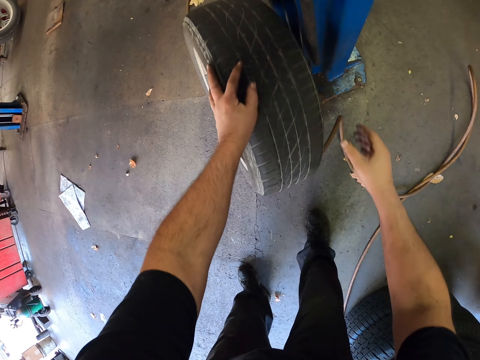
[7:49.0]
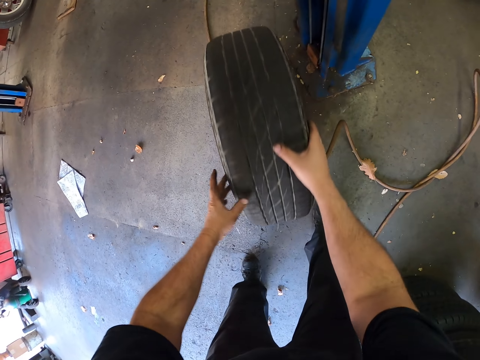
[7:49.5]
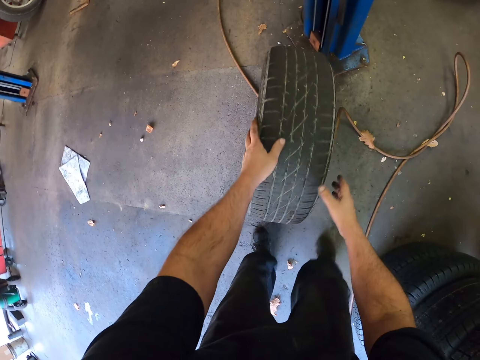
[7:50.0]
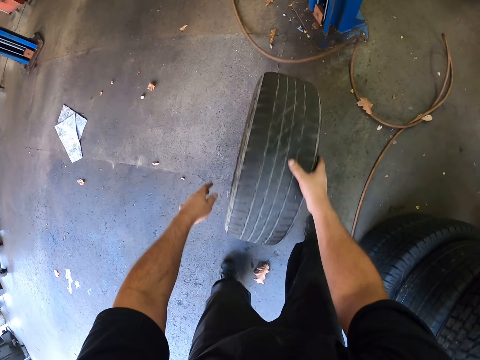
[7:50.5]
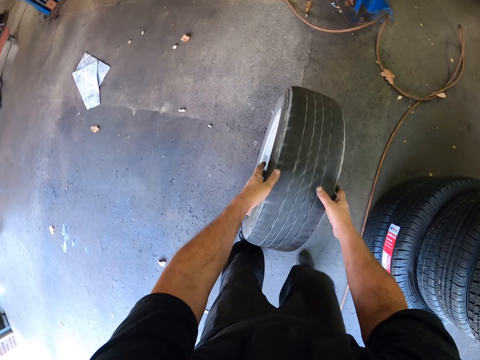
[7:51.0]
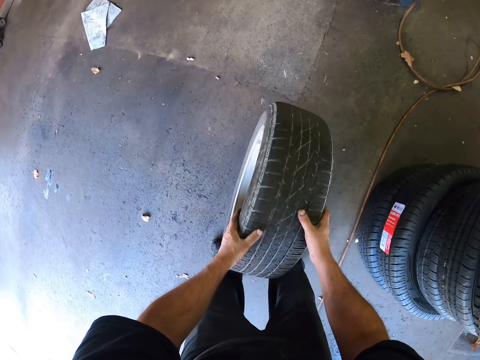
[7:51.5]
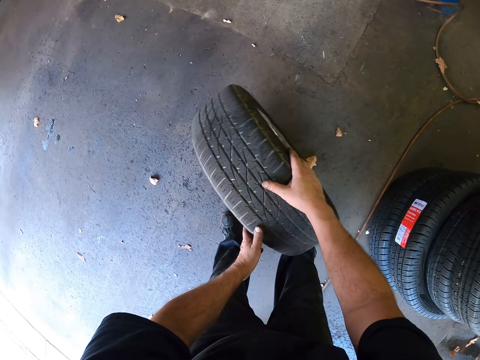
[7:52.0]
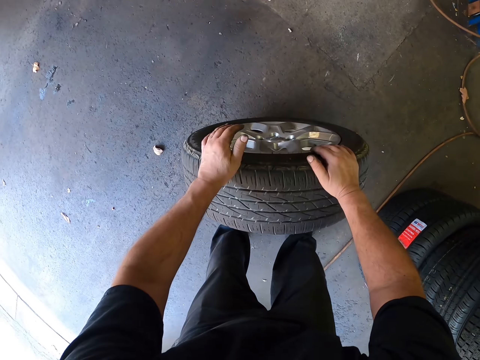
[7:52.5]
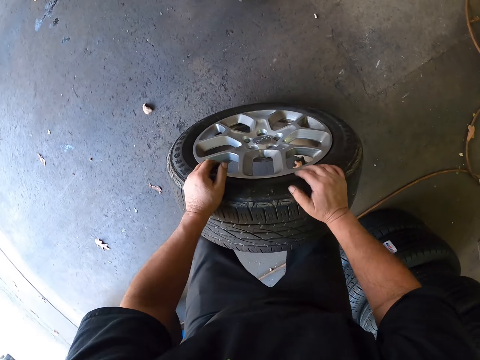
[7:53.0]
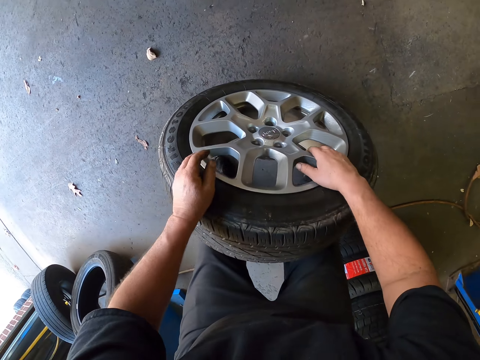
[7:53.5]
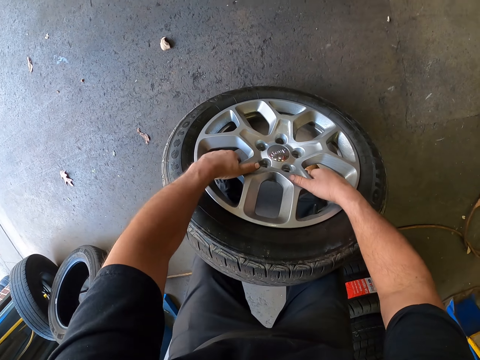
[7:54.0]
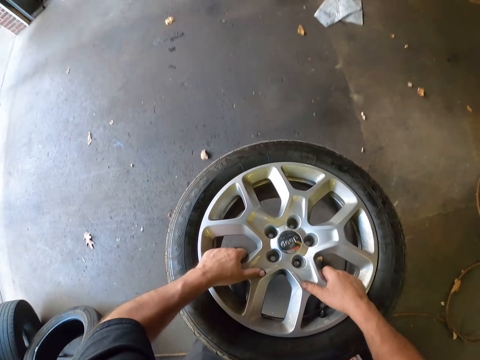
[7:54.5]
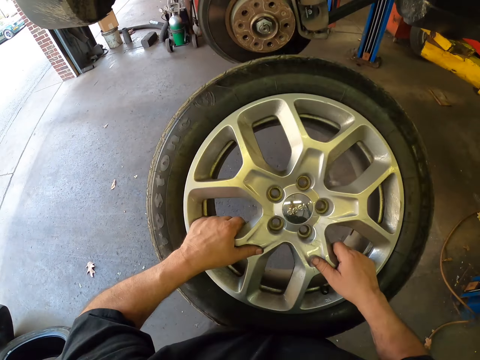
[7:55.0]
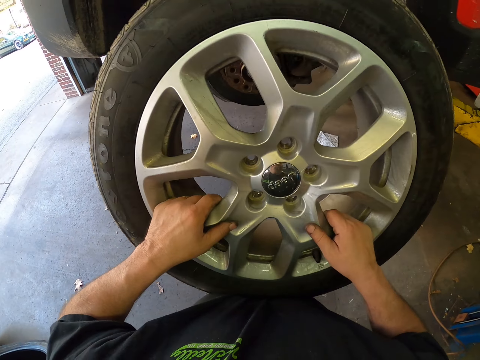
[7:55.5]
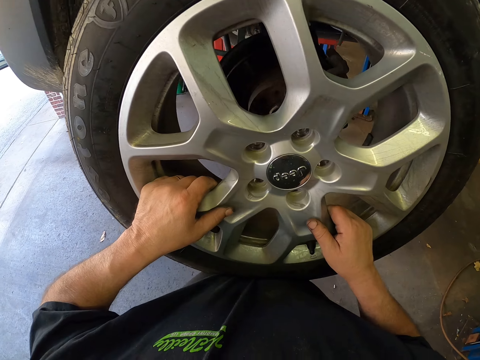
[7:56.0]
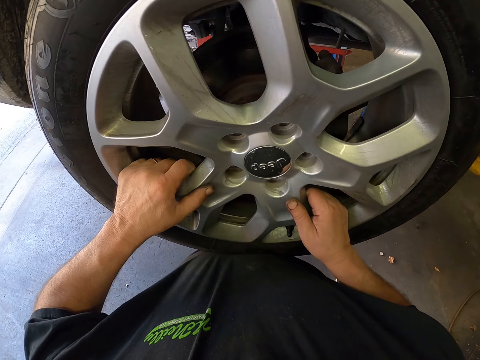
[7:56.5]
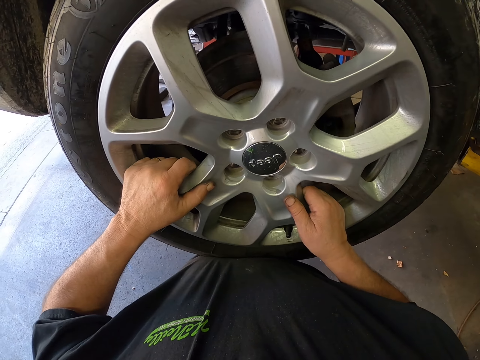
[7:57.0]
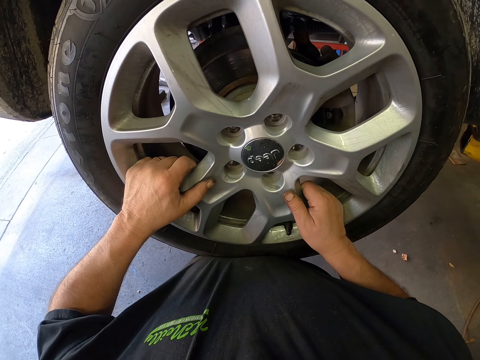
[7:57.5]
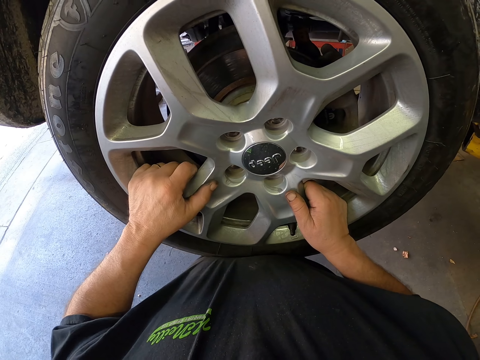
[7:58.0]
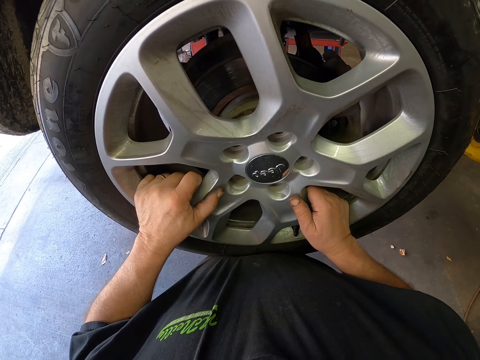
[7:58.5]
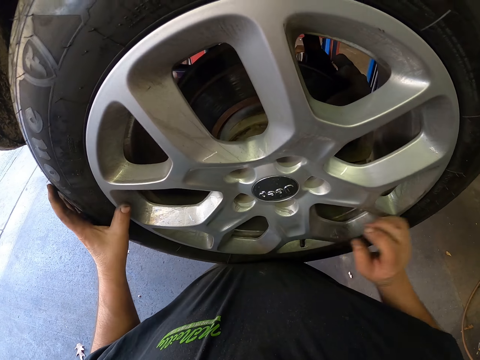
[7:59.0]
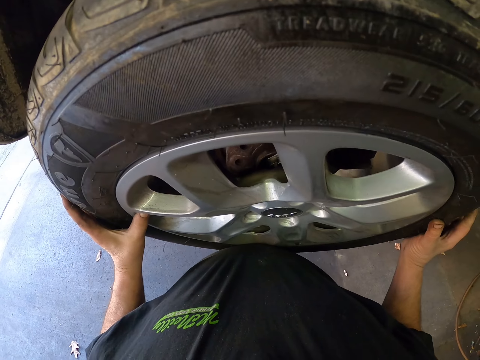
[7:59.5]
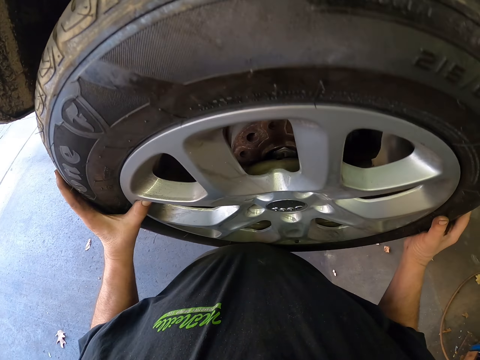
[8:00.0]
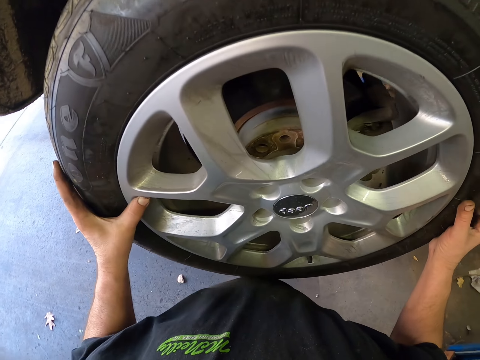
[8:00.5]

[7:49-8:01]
The camera wearer moves the car tire with both hands. They lift the tire. They put the tire on the wheel hub. They fix the car tire.

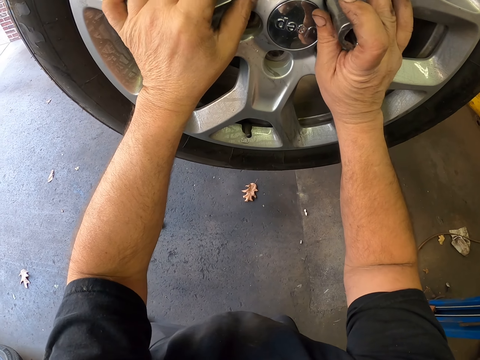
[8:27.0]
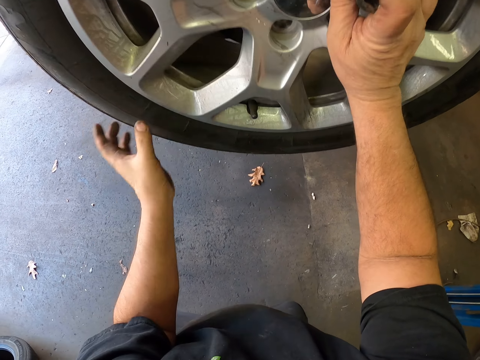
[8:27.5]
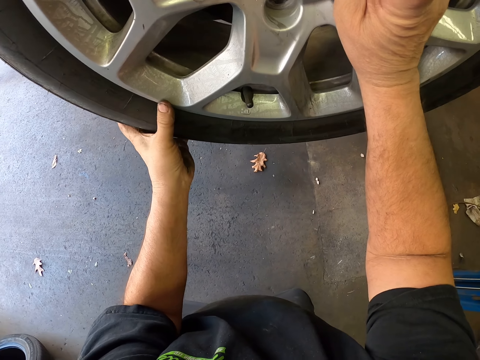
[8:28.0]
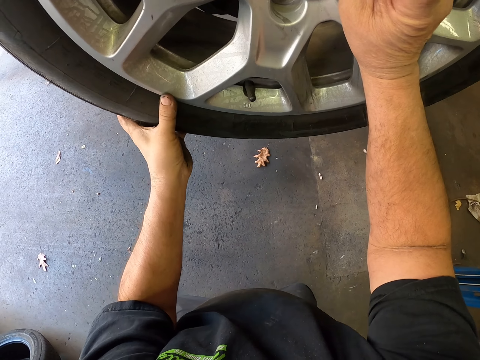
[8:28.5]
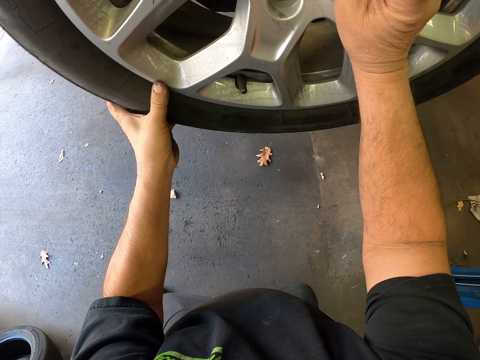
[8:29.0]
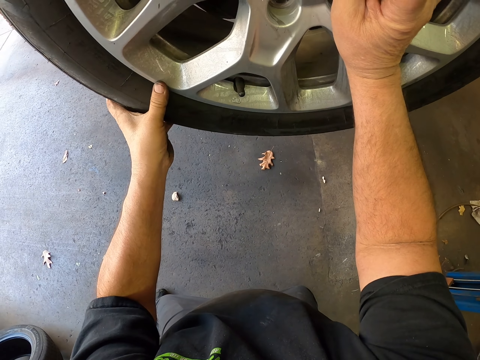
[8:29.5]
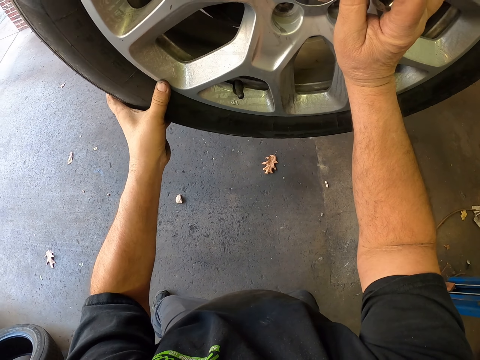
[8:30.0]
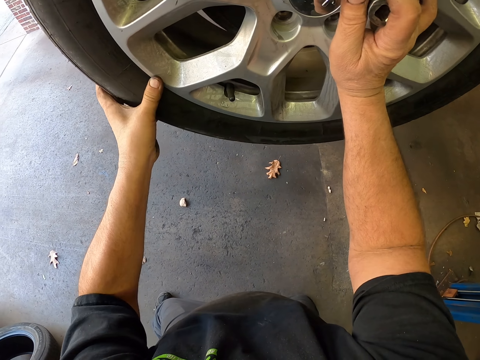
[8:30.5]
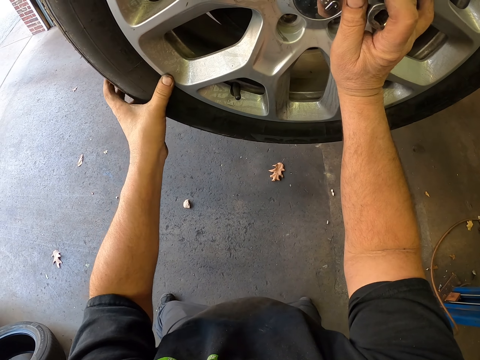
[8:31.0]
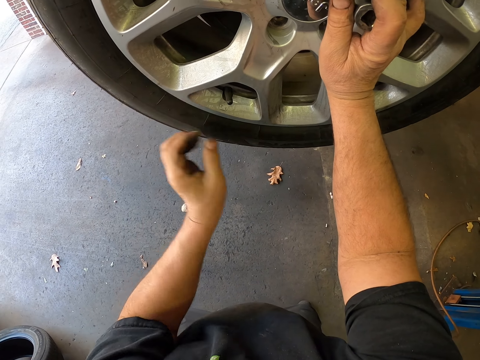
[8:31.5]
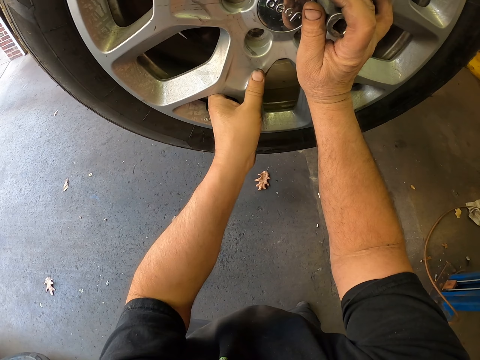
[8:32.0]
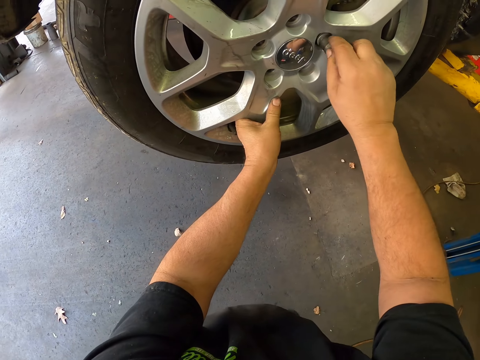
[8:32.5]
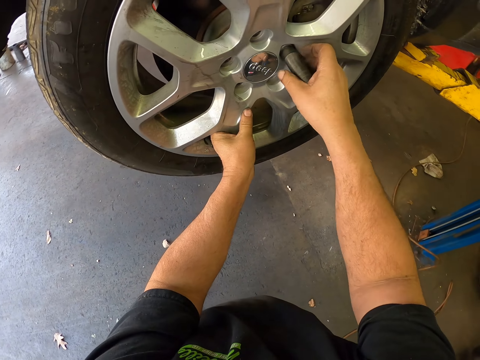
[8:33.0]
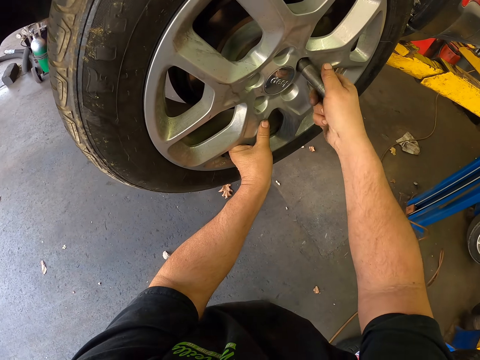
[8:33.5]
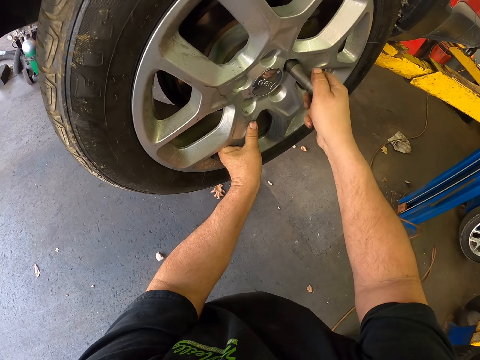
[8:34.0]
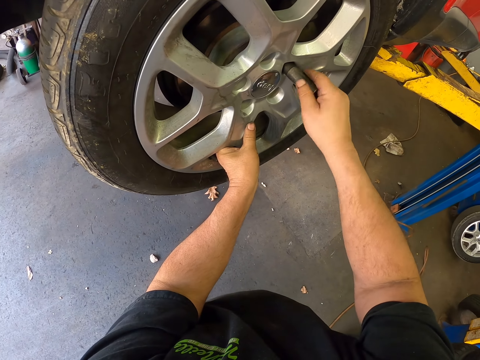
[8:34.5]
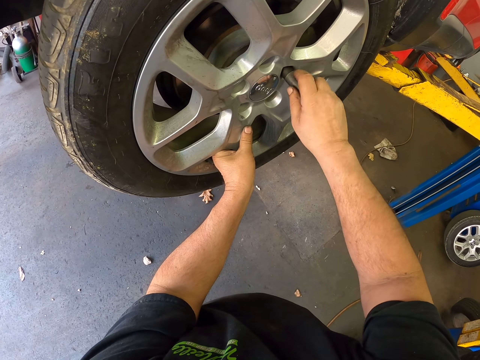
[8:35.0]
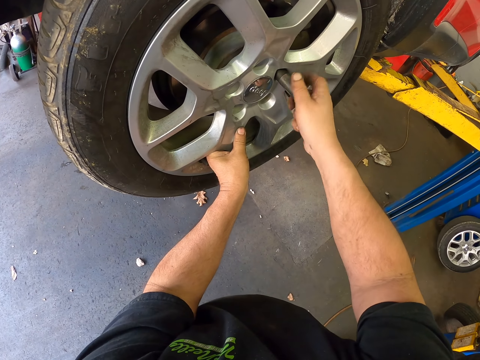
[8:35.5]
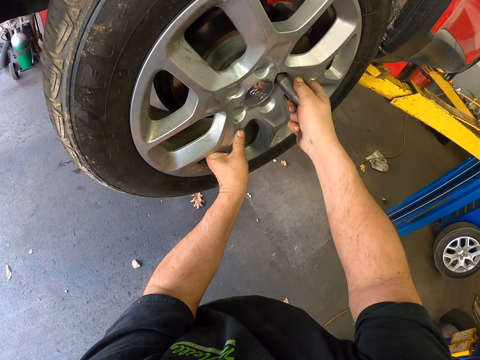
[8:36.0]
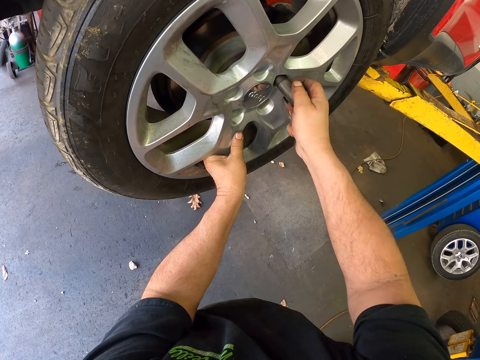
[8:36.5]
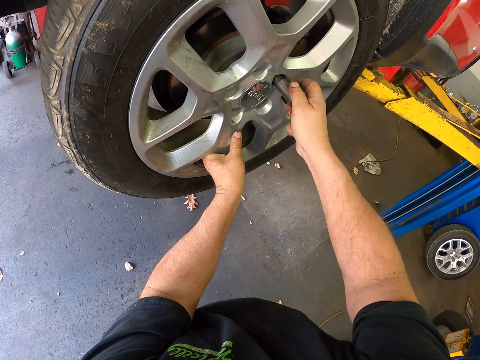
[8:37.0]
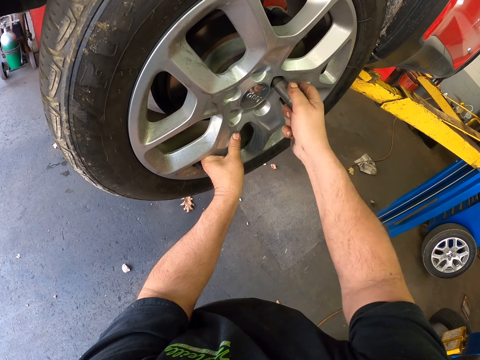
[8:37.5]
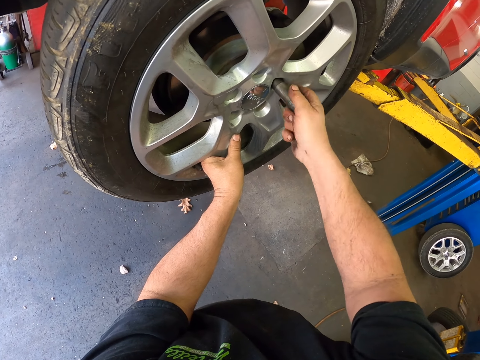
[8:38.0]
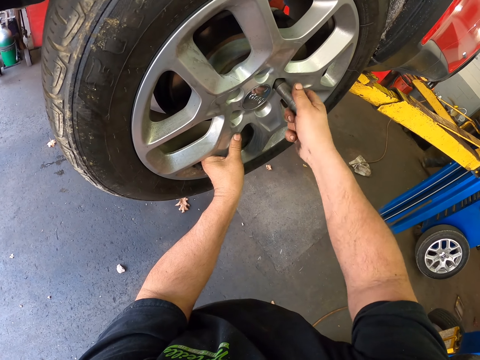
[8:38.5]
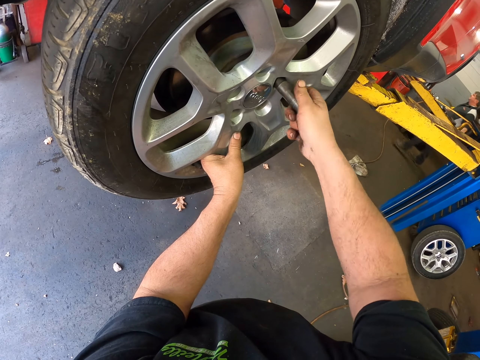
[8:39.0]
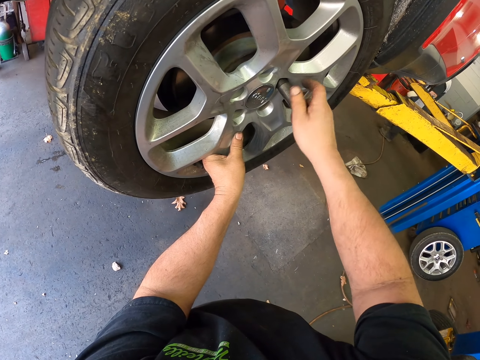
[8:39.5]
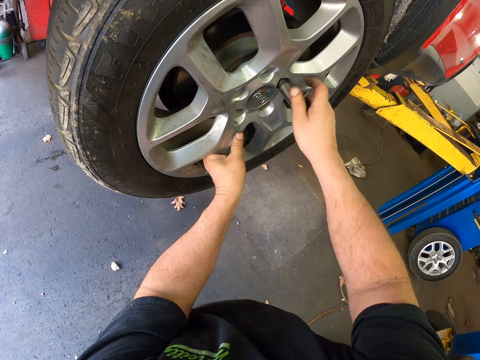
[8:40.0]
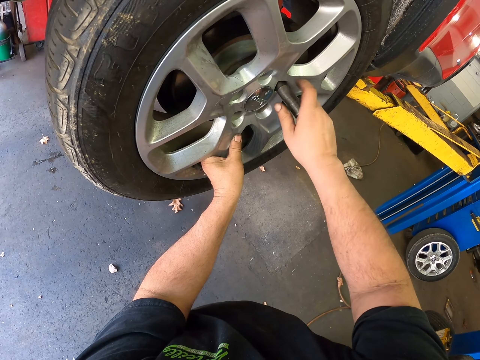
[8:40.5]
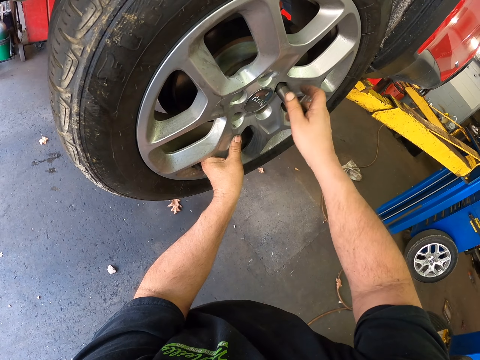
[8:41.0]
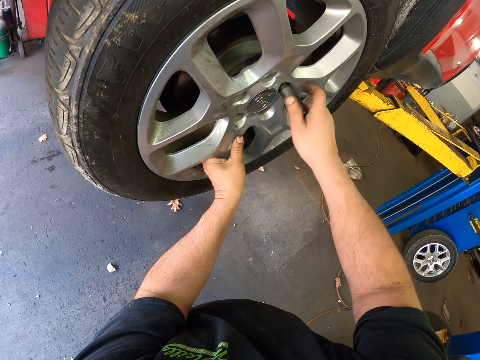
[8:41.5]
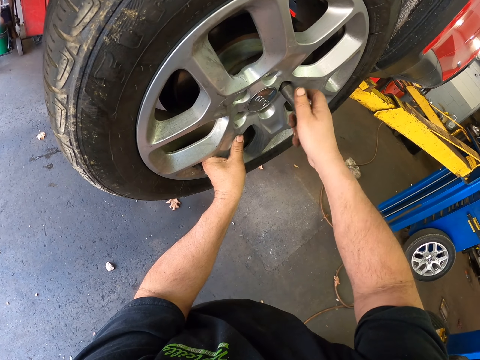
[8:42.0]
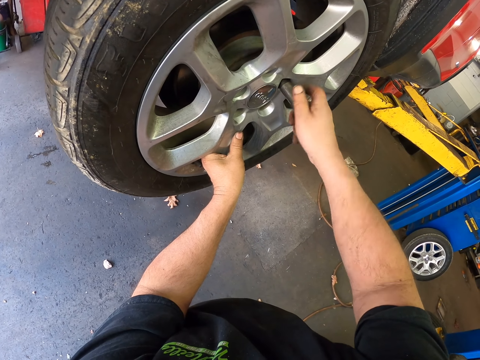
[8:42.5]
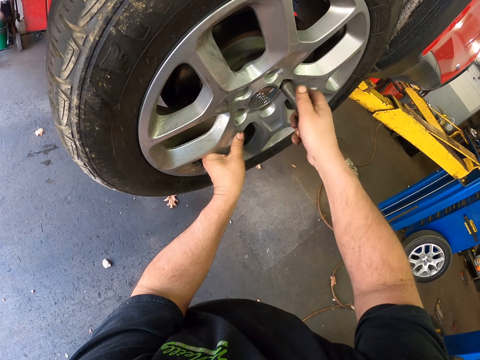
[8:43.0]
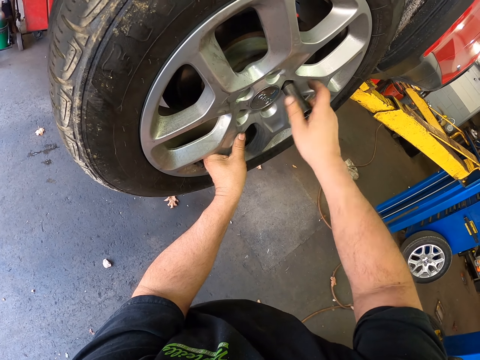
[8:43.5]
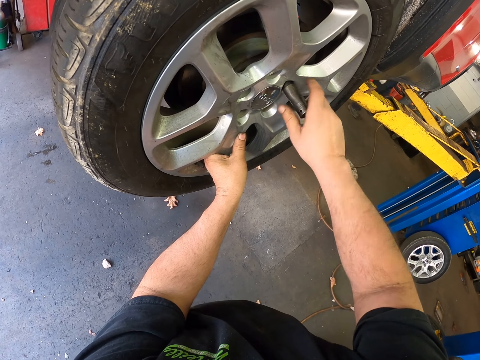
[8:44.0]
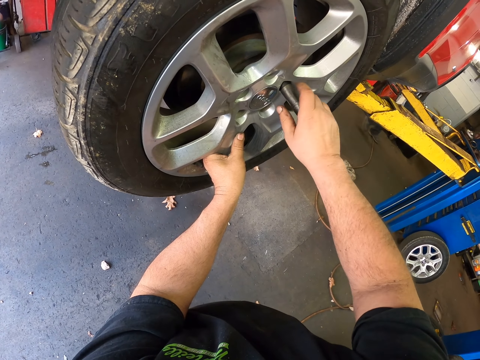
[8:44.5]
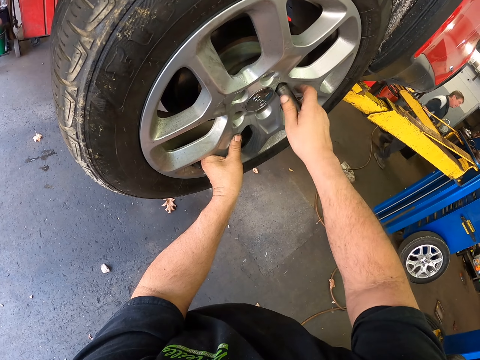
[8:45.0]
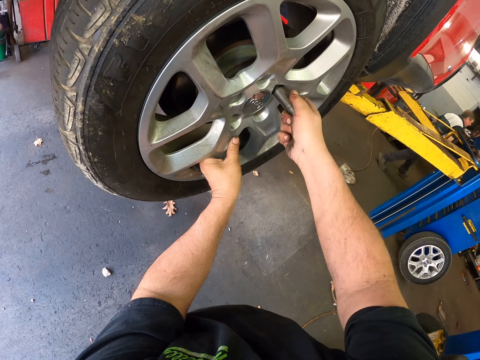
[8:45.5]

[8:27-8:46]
The camera wearer shakes the tire. They tighten the lug bolt.
